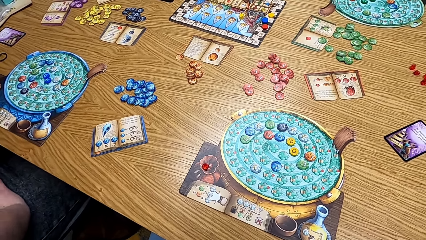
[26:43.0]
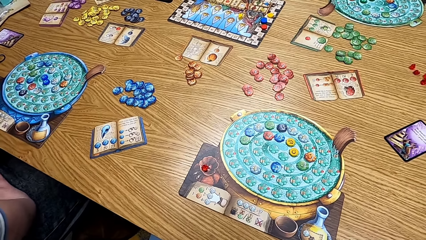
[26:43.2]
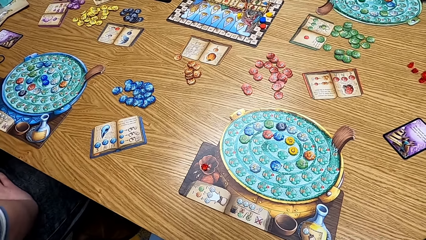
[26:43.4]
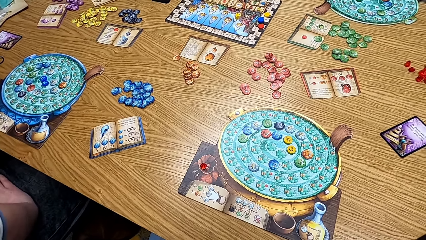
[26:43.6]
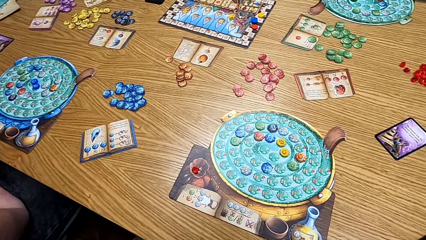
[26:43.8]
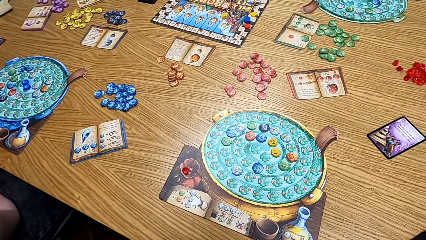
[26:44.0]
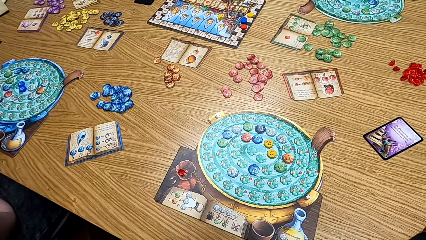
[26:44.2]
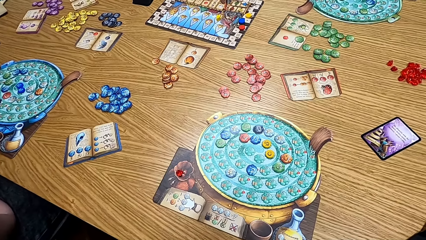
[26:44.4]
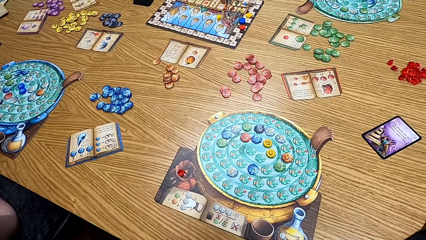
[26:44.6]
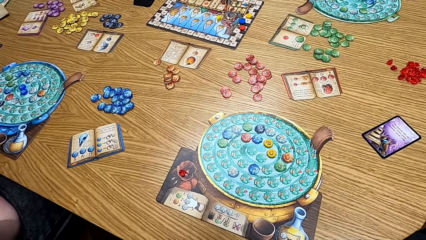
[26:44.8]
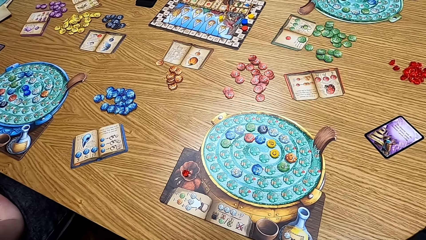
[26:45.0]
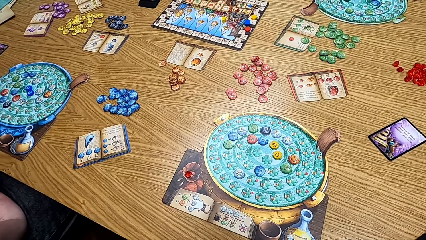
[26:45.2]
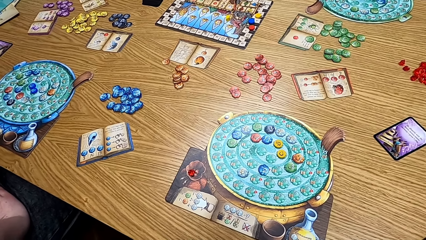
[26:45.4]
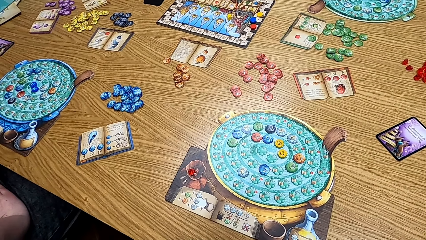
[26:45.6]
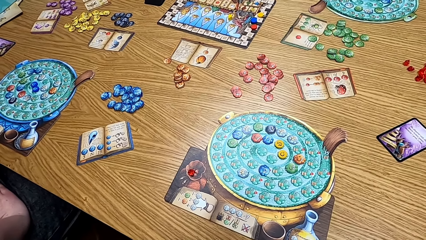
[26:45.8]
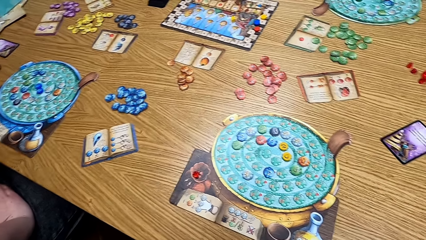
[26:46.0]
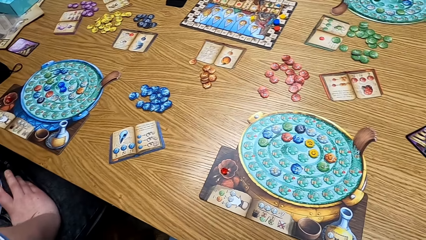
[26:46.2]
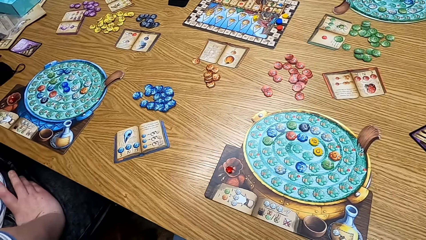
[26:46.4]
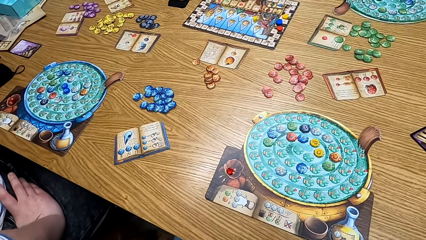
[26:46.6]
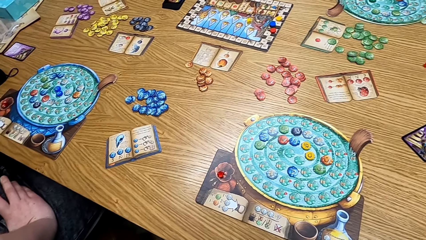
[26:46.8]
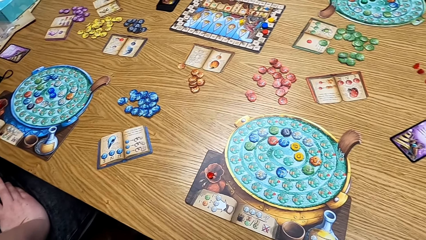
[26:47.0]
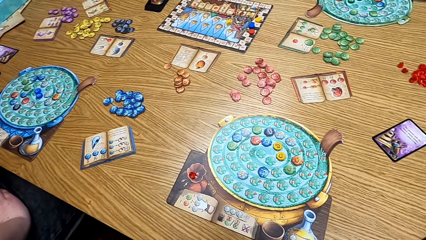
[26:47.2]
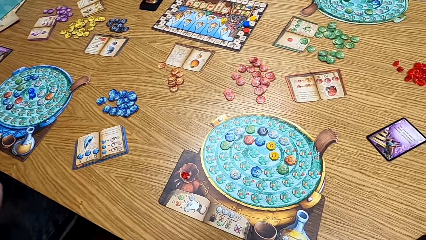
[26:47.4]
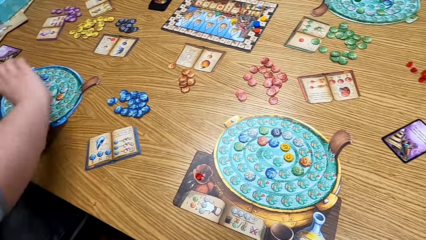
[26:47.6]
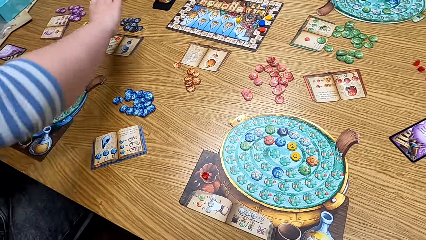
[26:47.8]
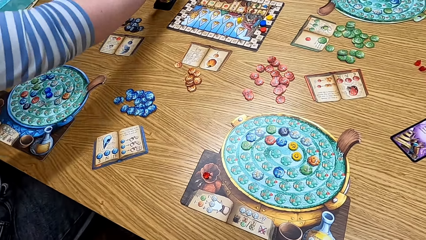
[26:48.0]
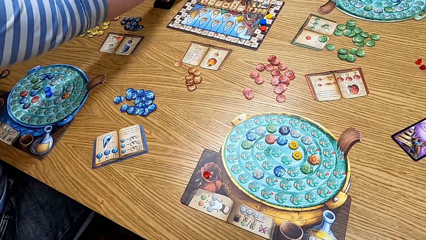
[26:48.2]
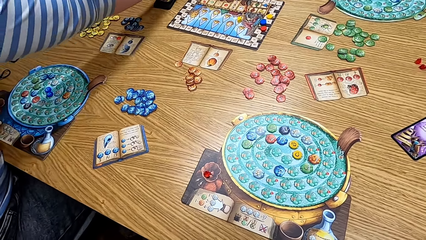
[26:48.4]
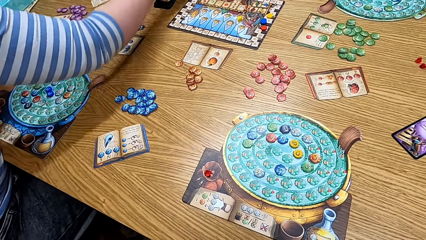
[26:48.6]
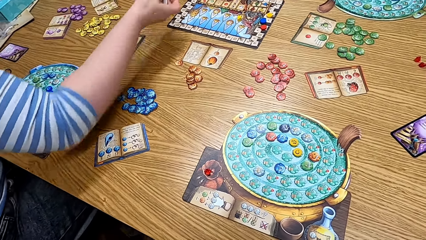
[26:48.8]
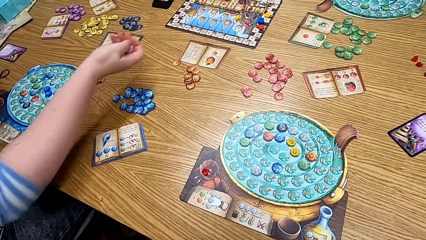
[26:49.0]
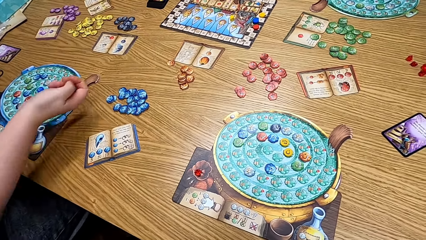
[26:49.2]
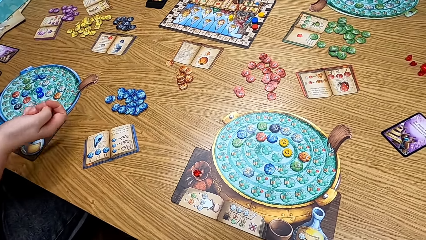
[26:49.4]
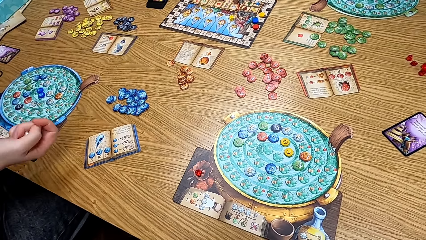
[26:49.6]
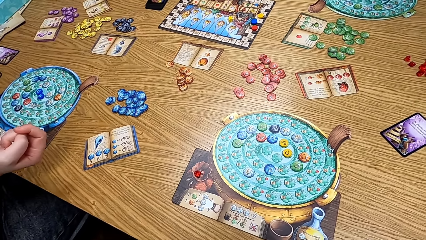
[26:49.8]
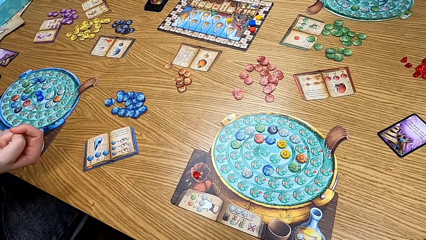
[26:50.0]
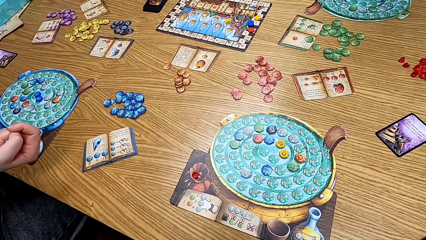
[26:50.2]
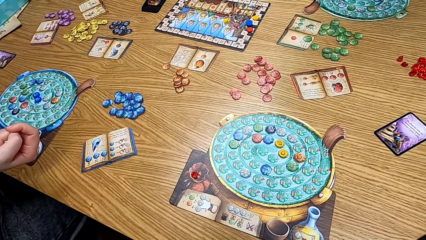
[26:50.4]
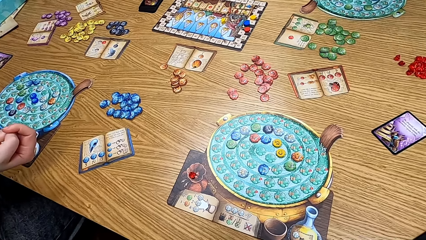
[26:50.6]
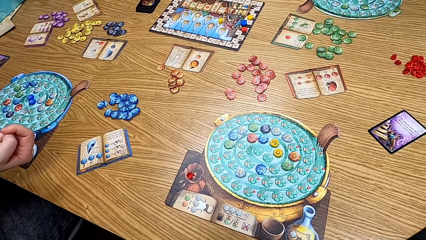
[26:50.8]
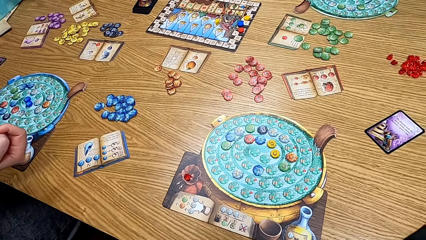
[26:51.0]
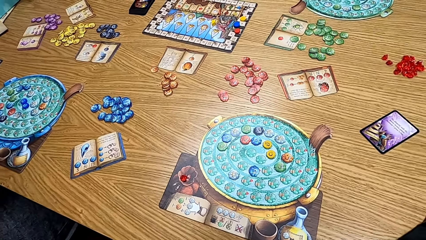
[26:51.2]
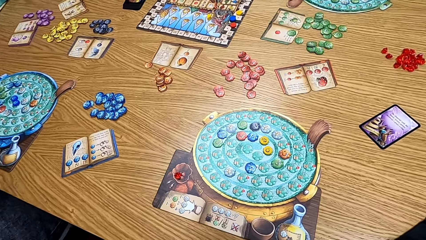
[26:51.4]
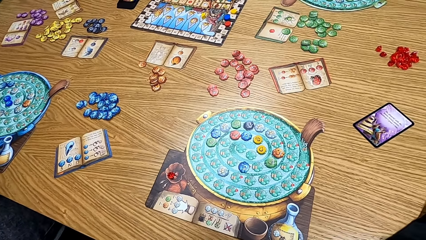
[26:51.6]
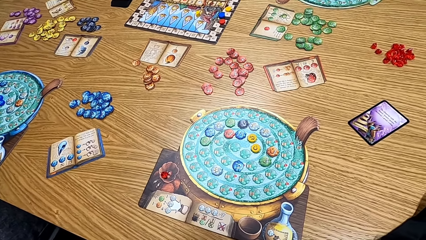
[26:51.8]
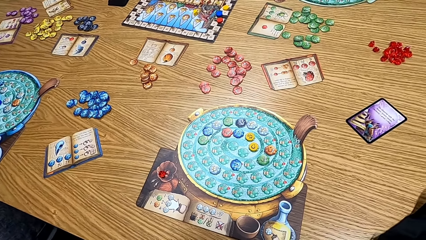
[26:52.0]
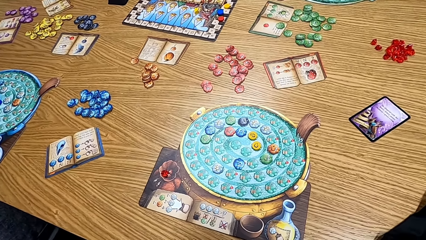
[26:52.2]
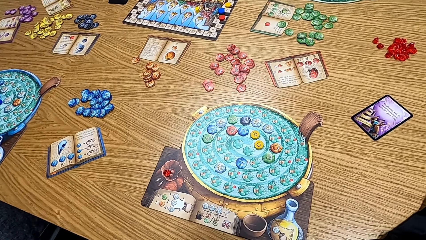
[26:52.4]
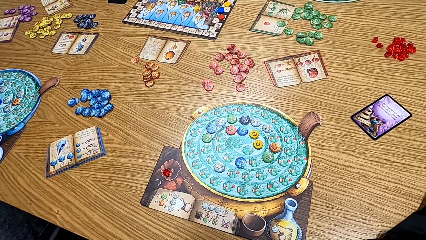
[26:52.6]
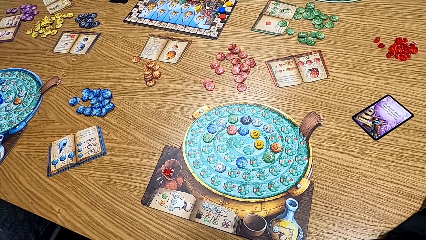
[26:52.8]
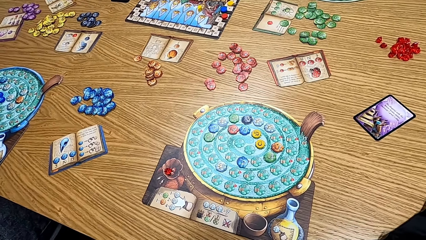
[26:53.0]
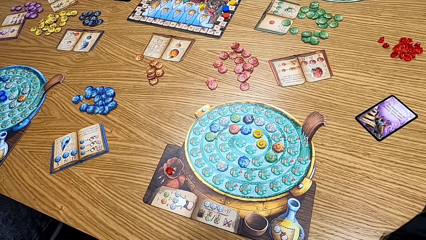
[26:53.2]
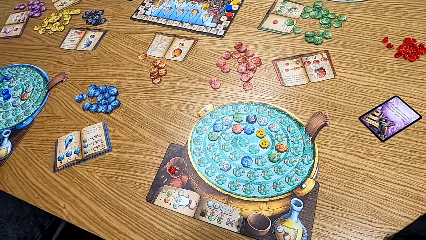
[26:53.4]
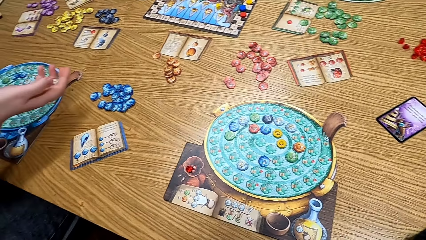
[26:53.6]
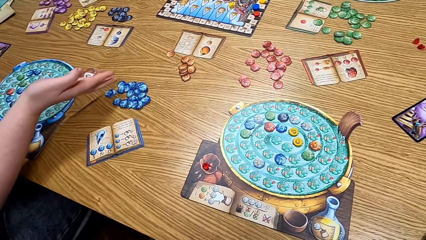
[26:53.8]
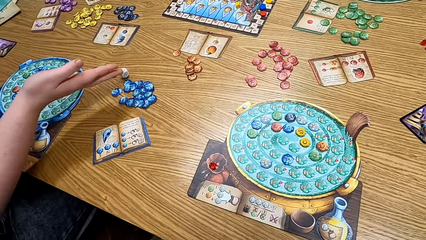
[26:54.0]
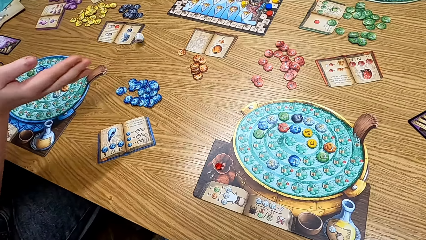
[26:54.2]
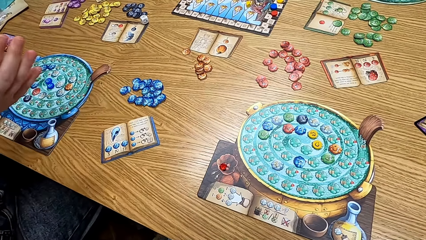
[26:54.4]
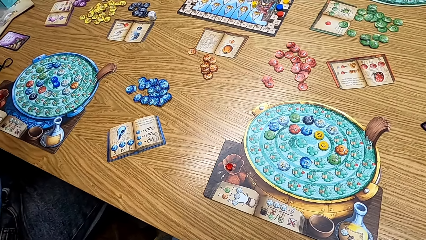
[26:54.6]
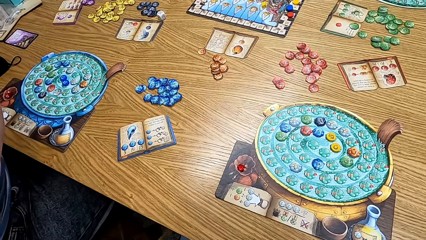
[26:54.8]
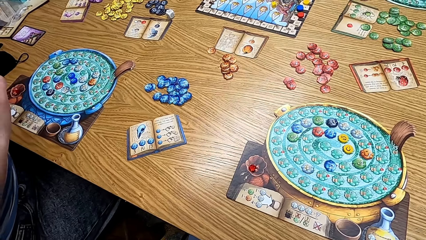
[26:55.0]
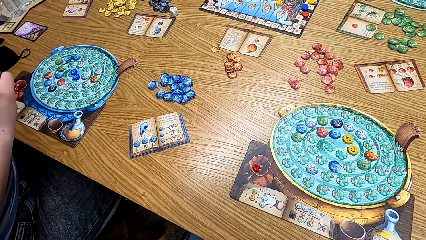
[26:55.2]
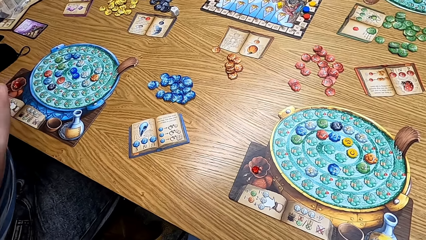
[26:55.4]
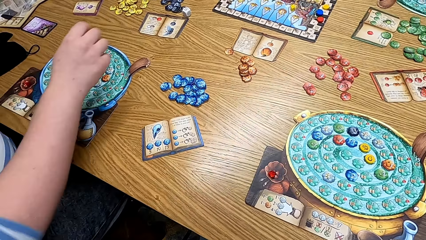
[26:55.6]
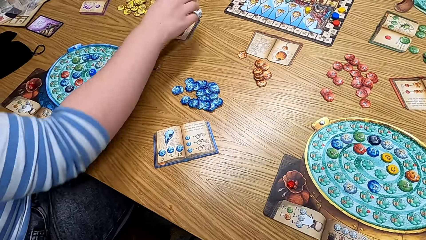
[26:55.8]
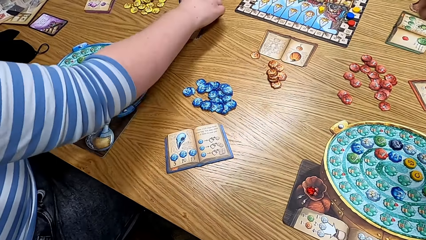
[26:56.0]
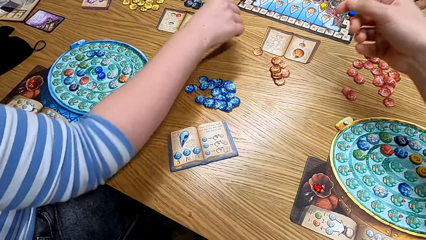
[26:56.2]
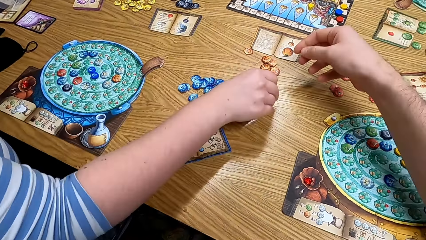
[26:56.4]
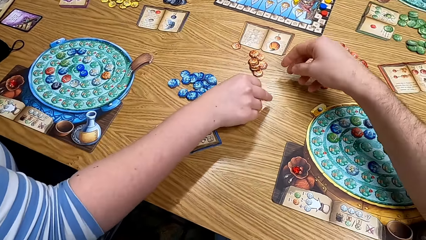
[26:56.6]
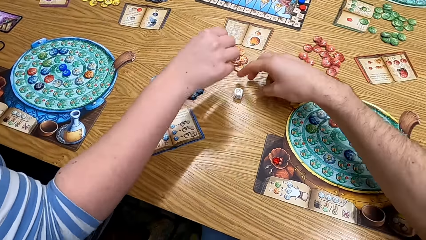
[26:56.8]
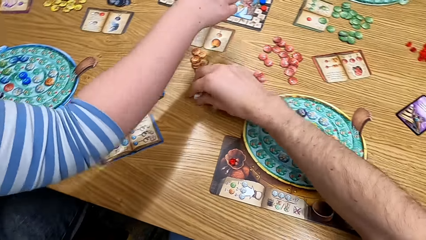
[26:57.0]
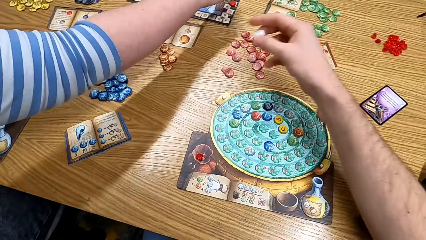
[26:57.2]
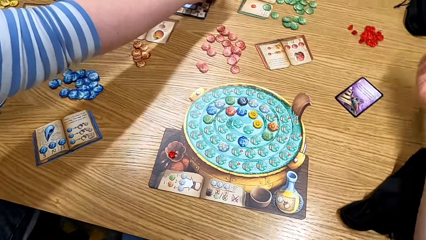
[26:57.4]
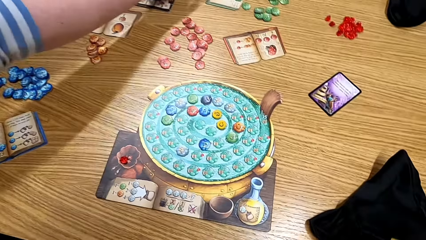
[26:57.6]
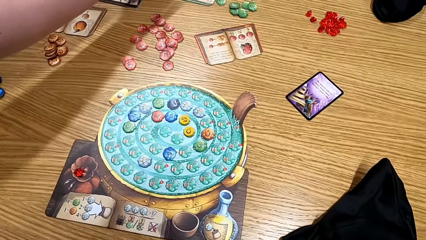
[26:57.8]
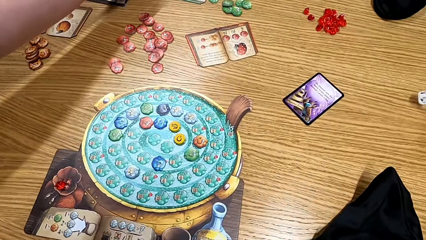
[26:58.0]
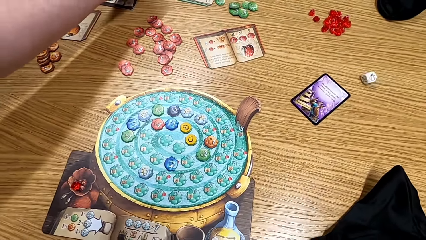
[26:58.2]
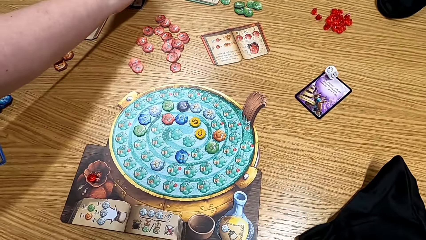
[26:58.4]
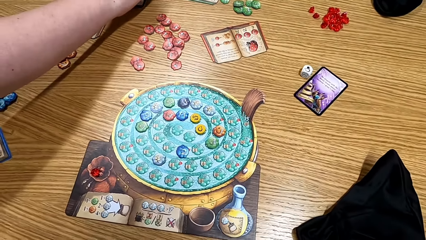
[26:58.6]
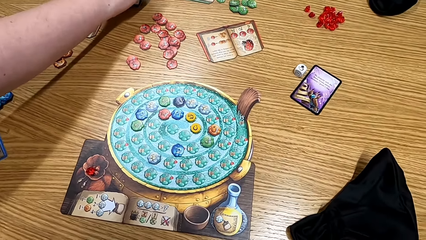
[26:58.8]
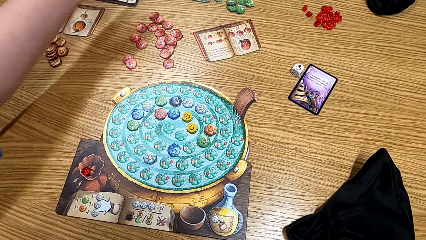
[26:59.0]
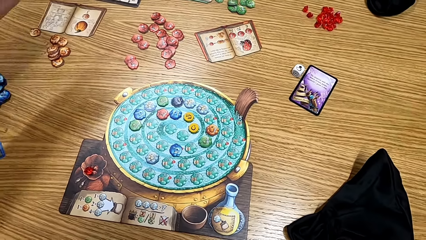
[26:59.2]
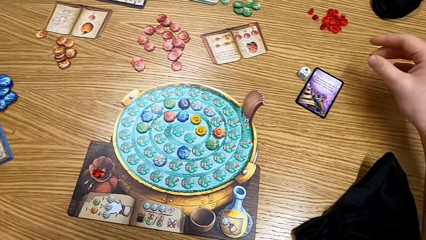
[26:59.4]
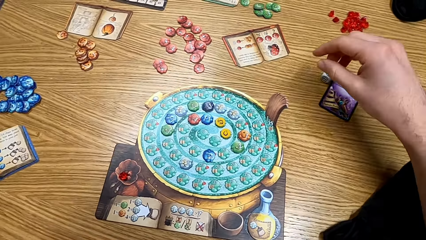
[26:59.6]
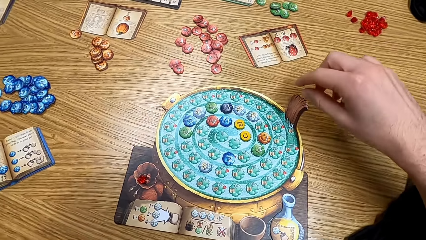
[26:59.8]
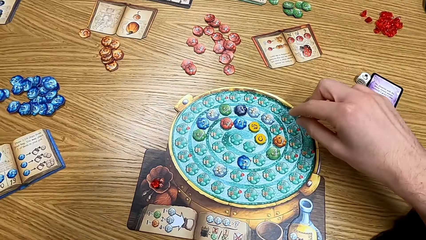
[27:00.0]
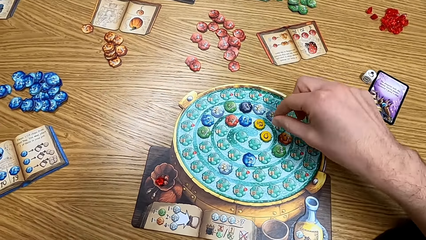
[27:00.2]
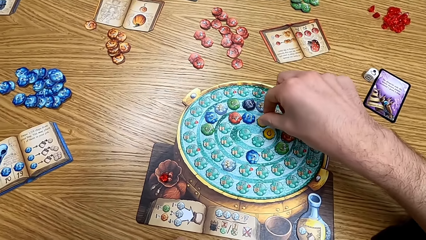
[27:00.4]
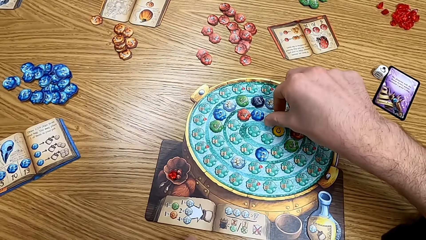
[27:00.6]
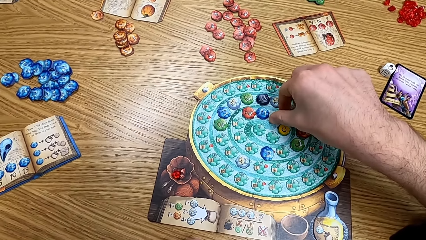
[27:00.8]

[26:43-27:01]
The camera wearer looks at the boards. A woman plays the game. The camera wearer looks at the table. The woman throws the dice on the table, picks up the dice, and places the dice on the table. The camera wearer picks up the dice. They throw the dice on the table.
